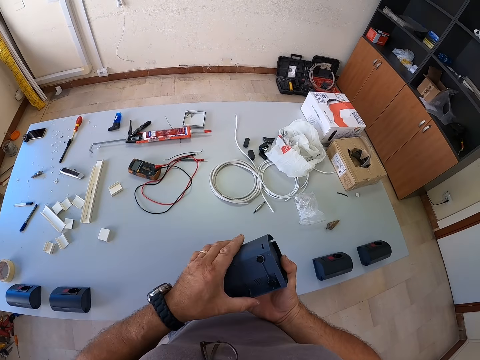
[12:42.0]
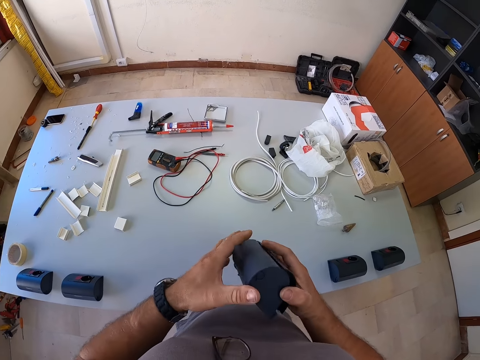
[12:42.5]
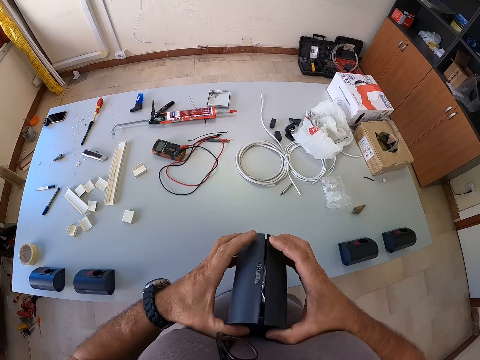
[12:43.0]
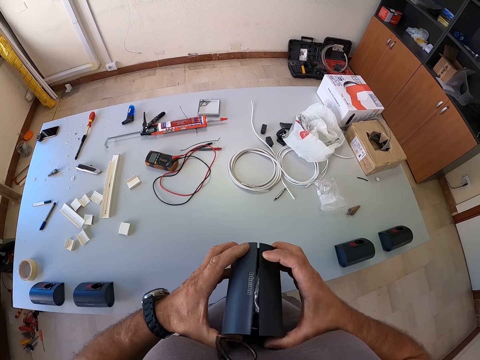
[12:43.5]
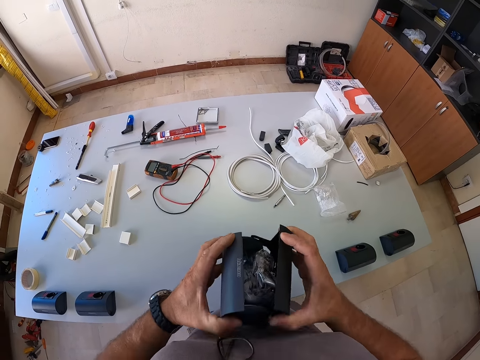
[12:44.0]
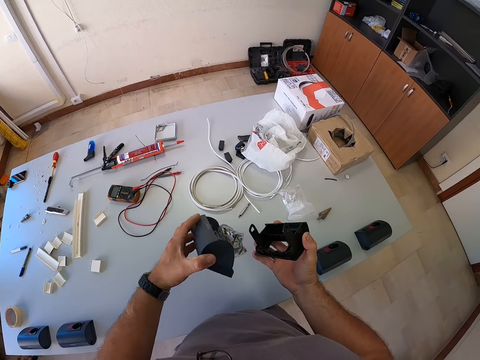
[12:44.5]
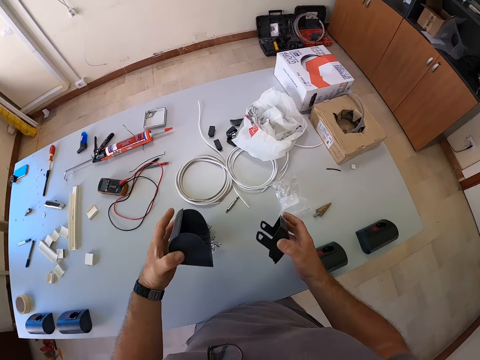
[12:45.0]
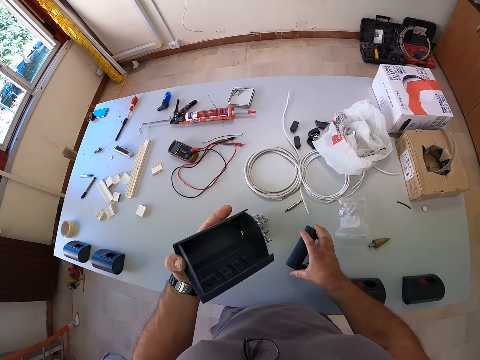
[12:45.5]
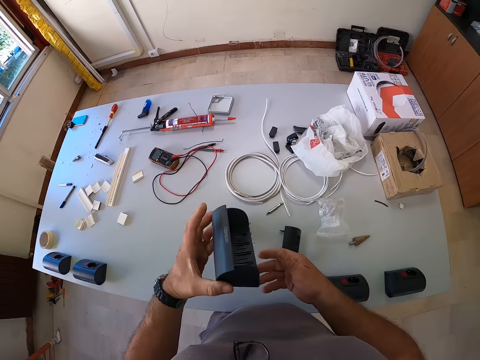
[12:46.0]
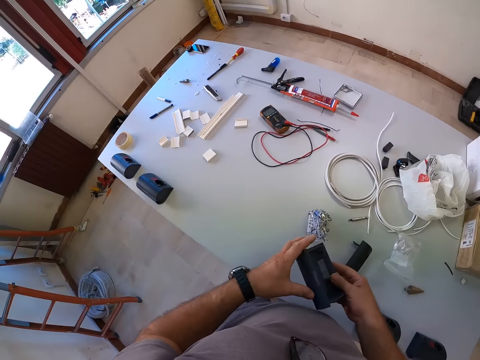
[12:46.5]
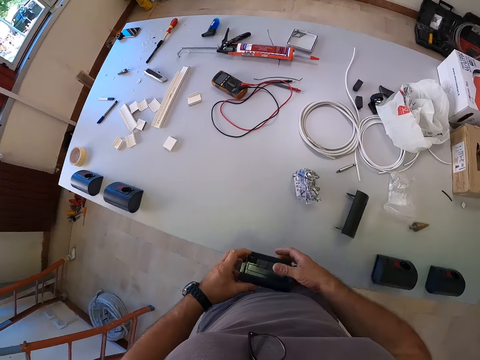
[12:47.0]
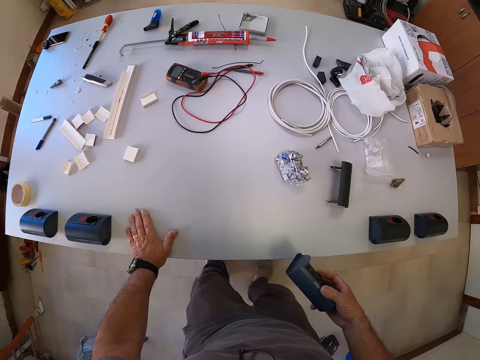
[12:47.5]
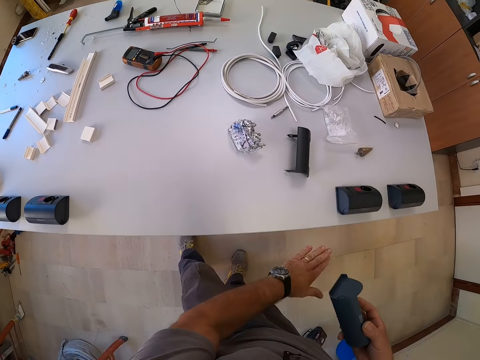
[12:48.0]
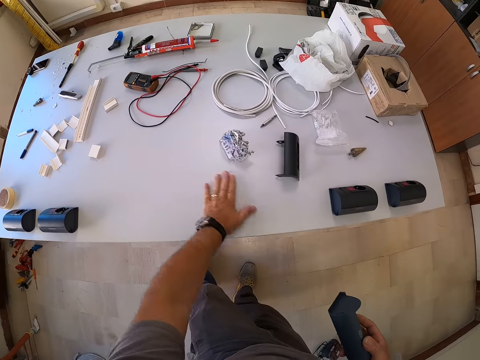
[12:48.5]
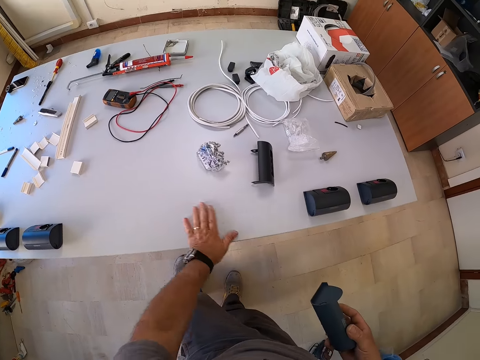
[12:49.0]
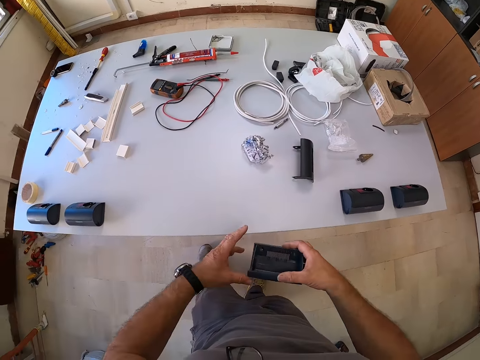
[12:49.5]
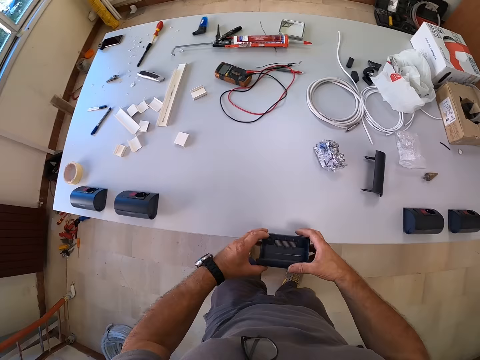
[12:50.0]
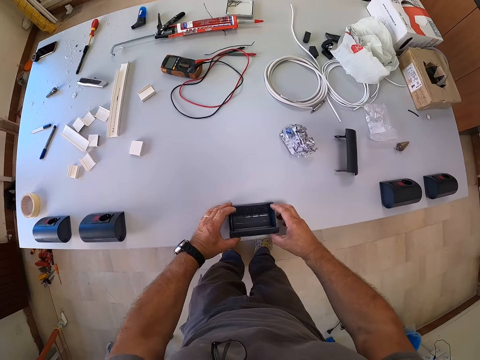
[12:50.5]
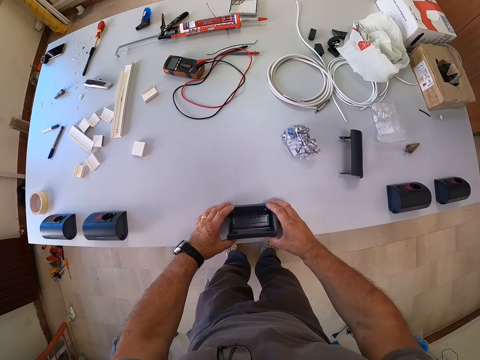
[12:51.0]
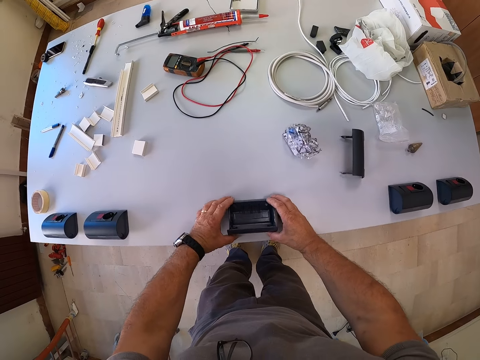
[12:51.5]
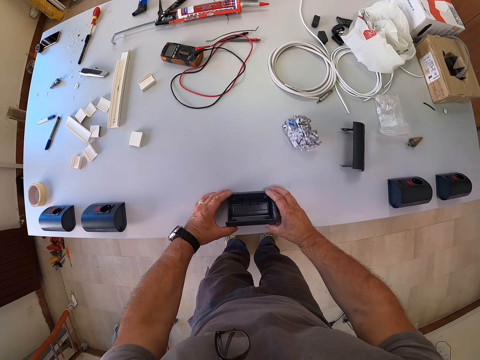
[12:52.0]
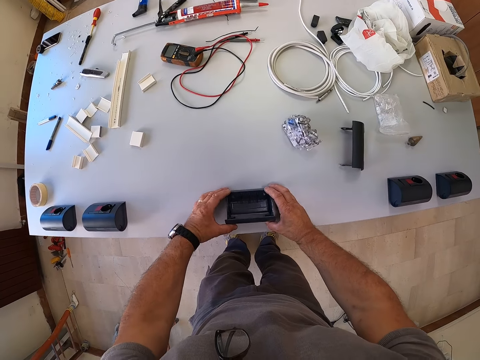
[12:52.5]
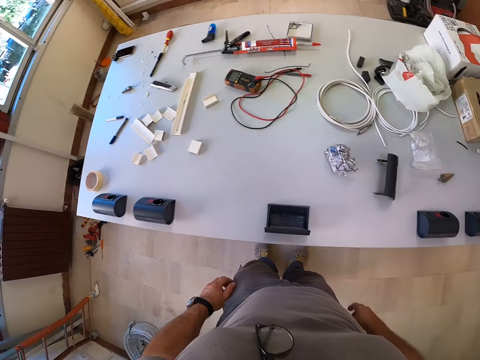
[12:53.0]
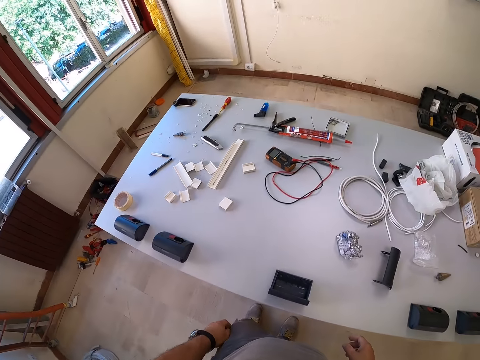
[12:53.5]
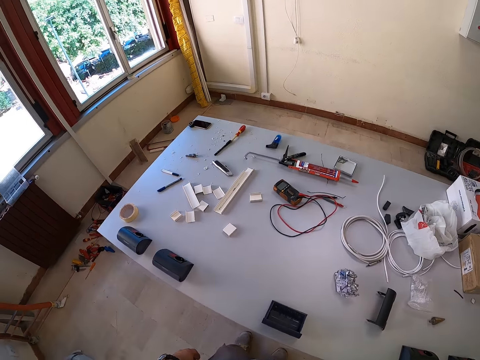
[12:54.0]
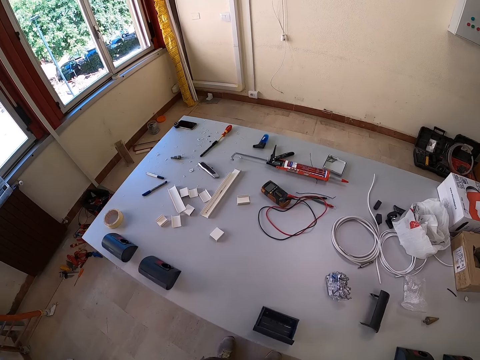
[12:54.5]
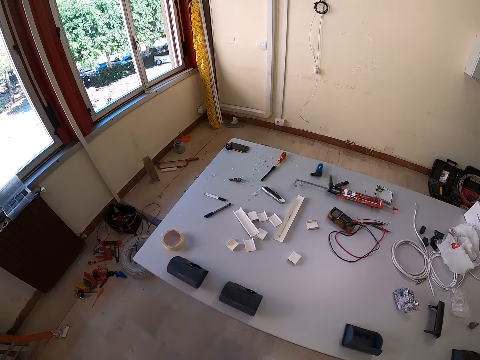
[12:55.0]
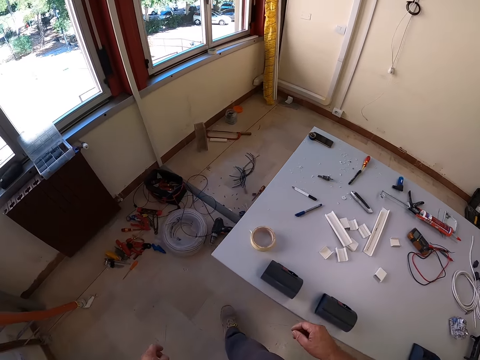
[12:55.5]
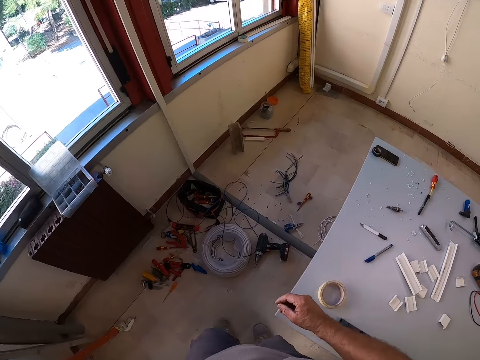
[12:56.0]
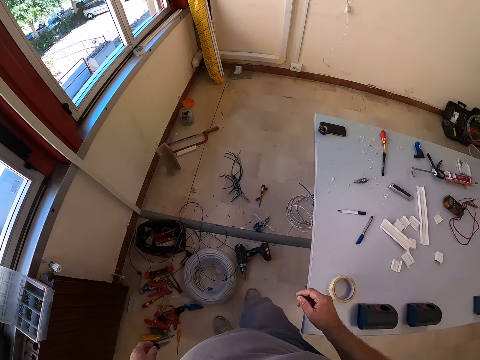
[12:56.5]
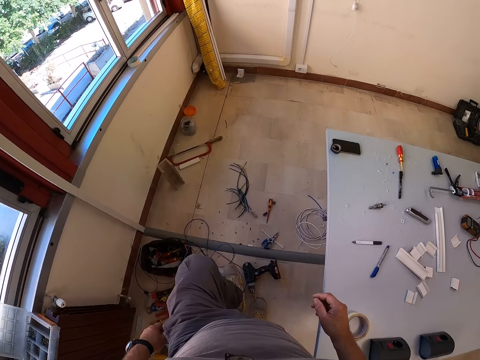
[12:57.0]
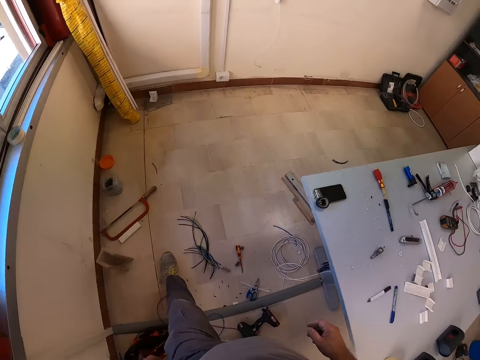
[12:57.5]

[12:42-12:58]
The camera wearer looks at something. He opens something. He drops the switch box panel on the table. He drops the cover of the switch box on the table. He clears the table with his left hand. He wipes the table. He sets the switch box on the table. He looks at something. He walks to the other side of the table.

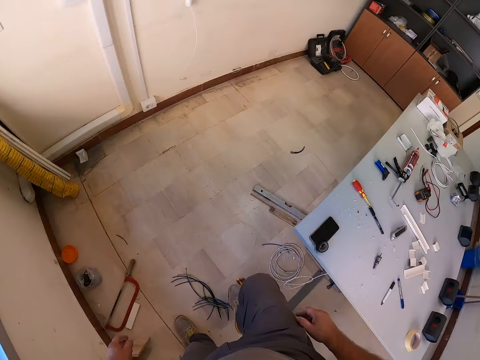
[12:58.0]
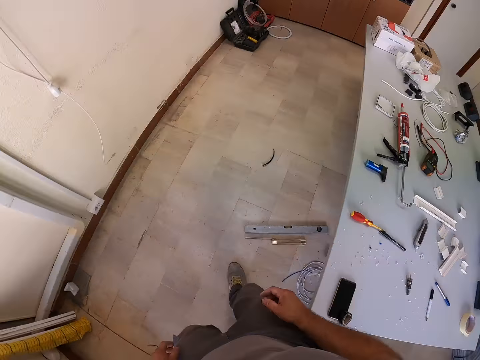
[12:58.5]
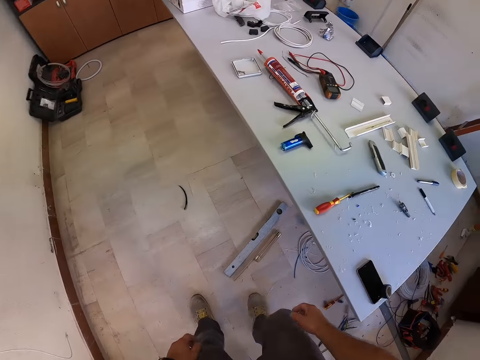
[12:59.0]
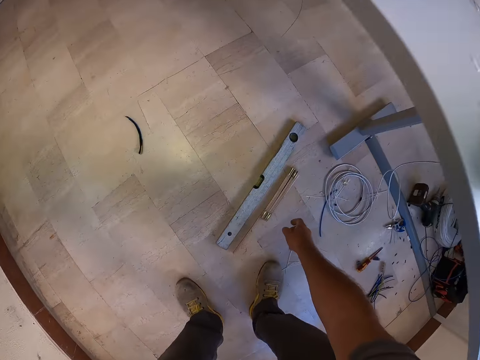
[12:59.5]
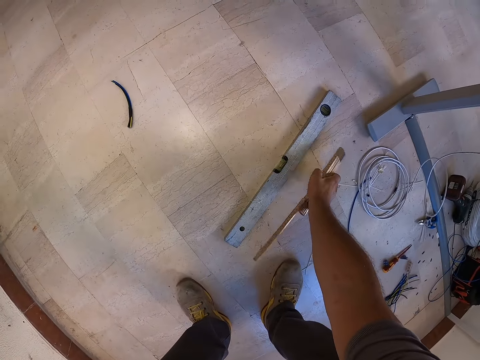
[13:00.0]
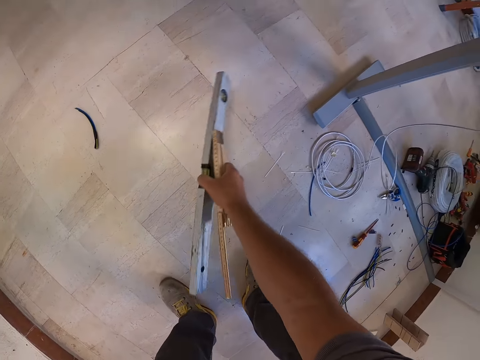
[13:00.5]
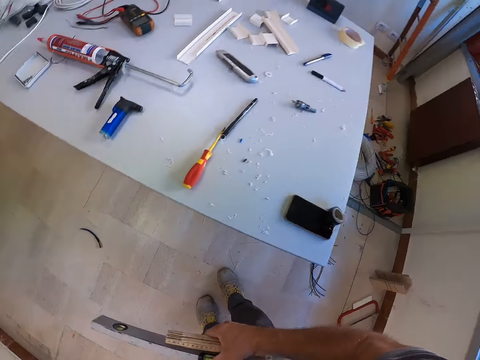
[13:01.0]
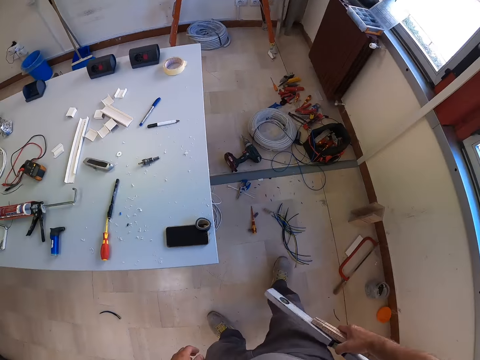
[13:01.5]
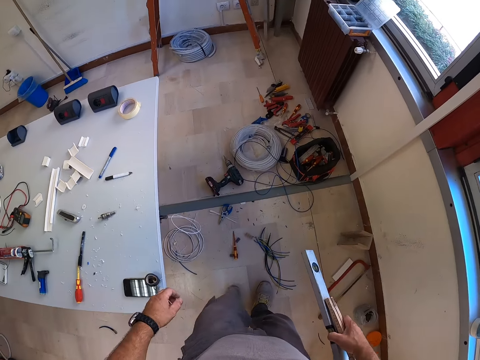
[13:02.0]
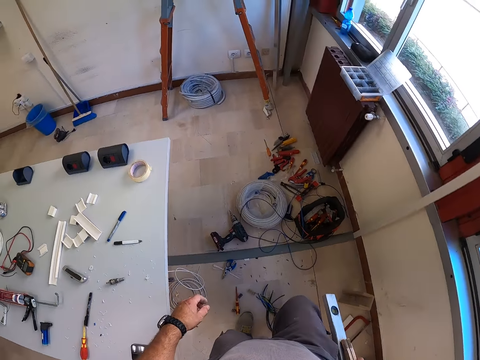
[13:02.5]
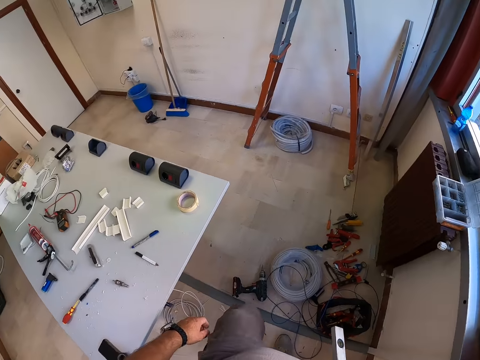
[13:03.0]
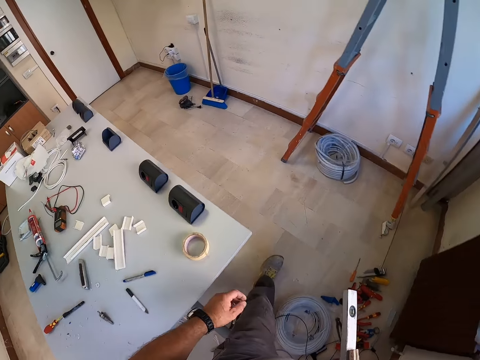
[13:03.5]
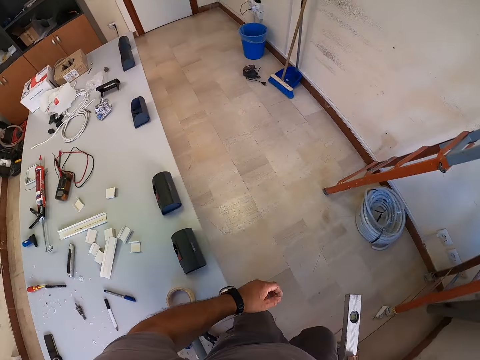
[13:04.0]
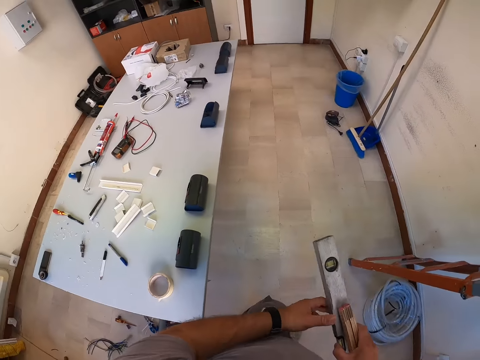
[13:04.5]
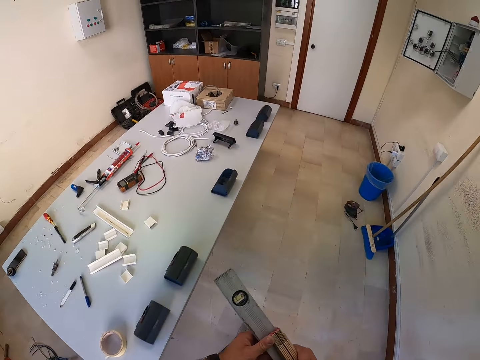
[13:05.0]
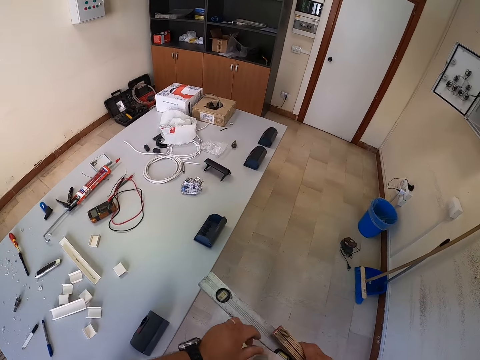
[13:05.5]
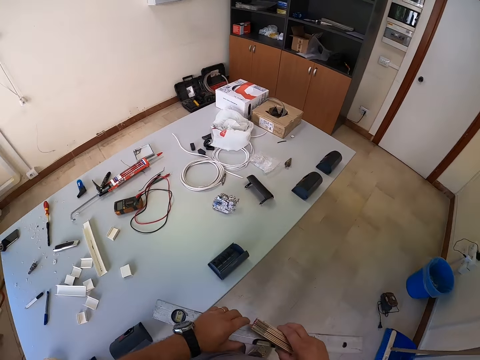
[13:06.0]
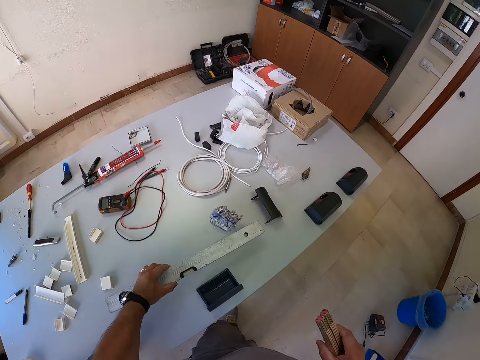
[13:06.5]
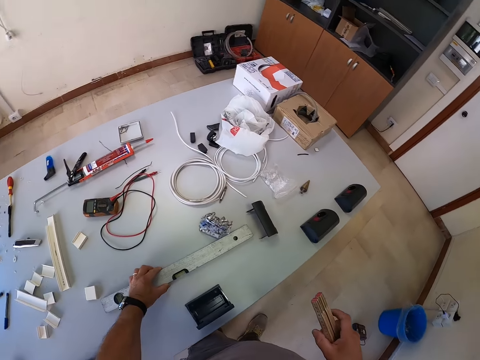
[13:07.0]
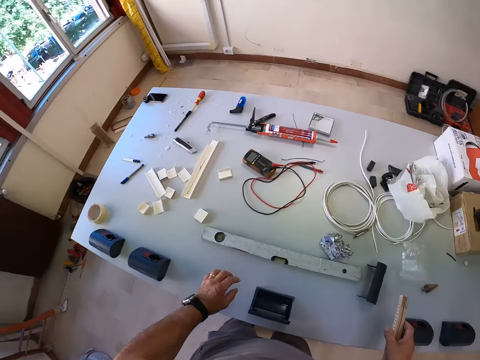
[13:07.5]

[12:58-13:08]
The camera wearer picks up a ruler from the floor. They pick up a level plumb from the floor. They hold the rulers. They walk back to the other side of the table. They put the ruler on the table. They drop the level plumb on the table.
